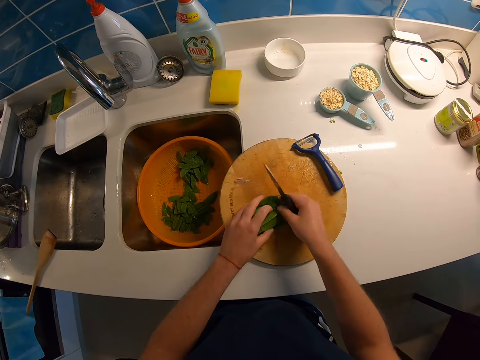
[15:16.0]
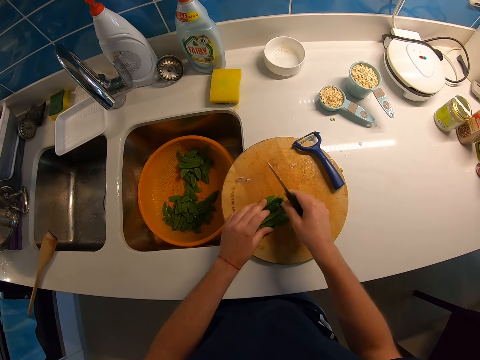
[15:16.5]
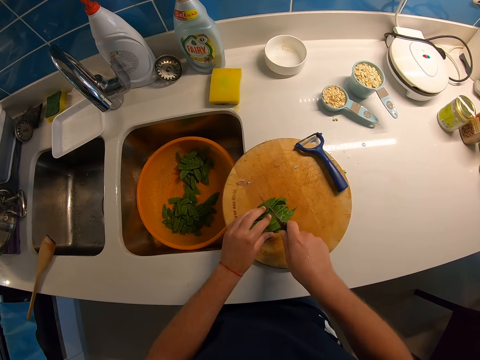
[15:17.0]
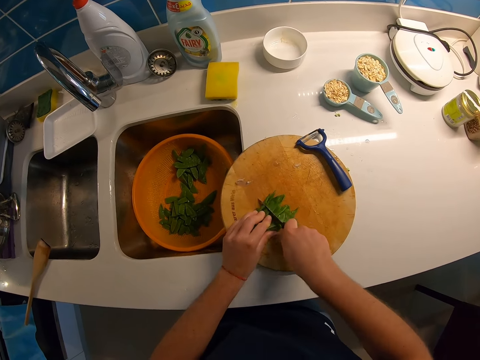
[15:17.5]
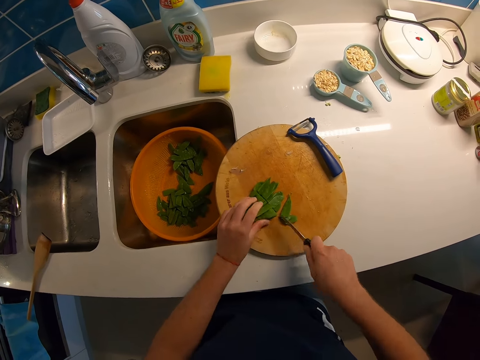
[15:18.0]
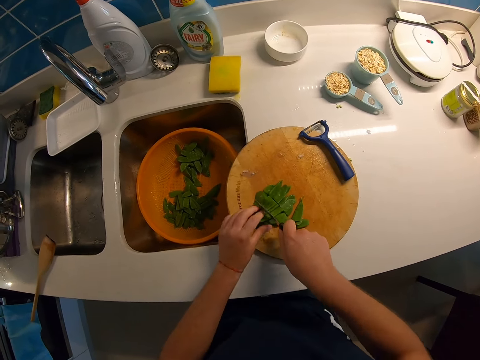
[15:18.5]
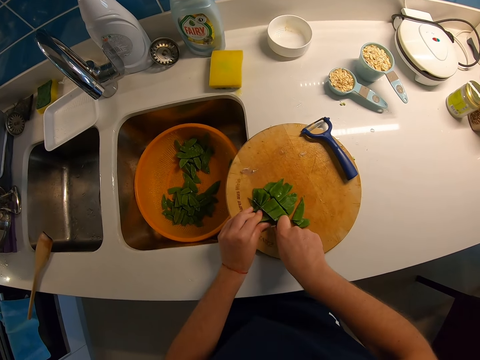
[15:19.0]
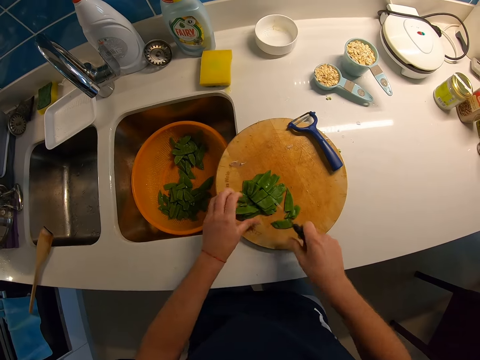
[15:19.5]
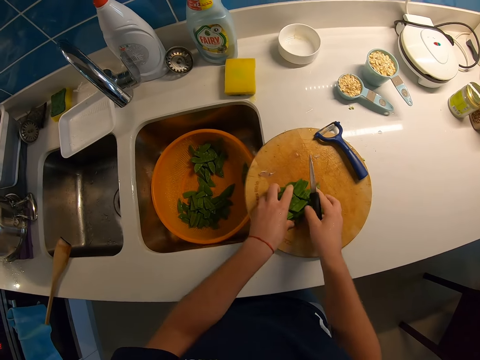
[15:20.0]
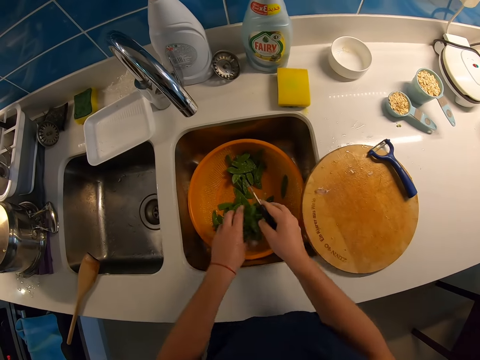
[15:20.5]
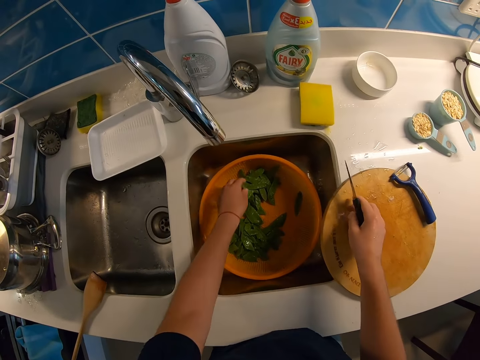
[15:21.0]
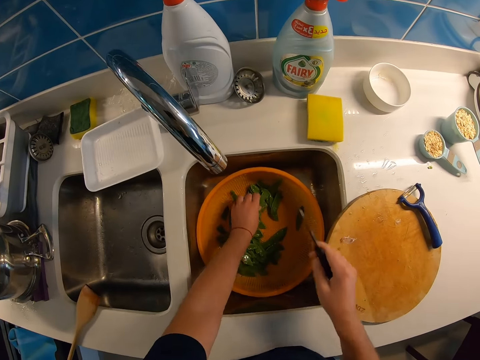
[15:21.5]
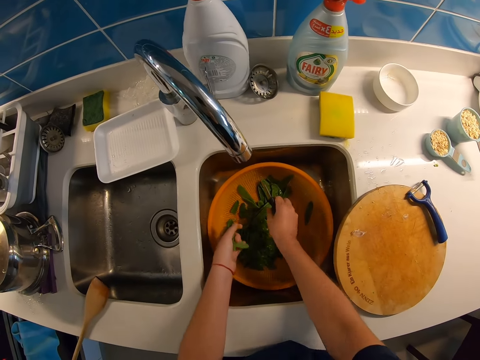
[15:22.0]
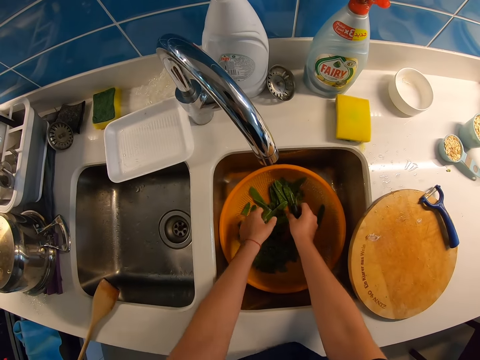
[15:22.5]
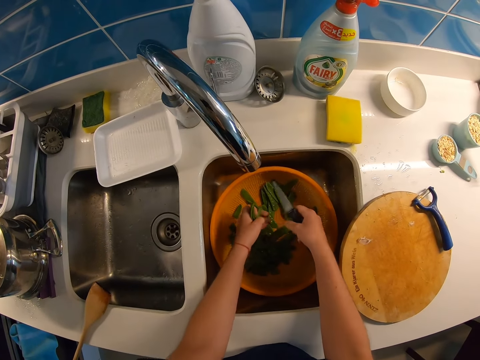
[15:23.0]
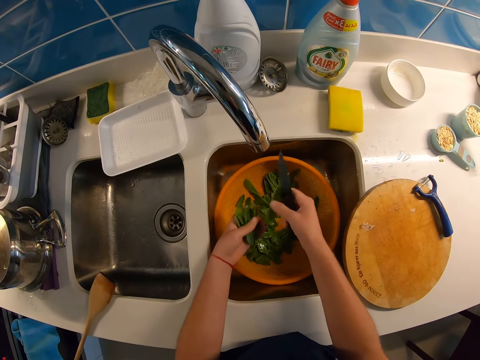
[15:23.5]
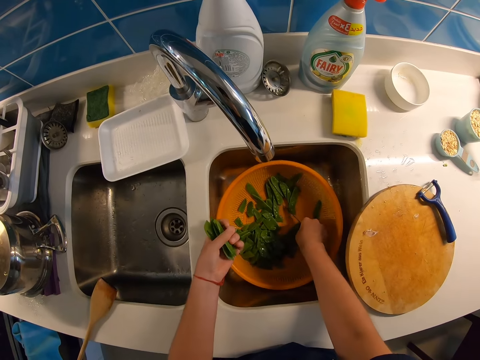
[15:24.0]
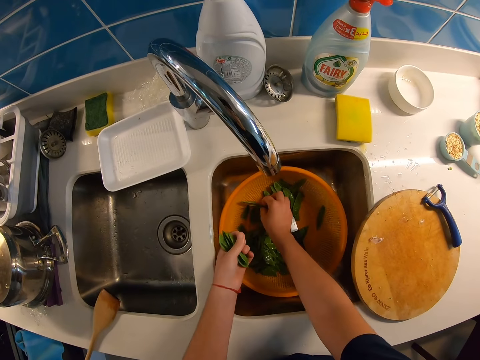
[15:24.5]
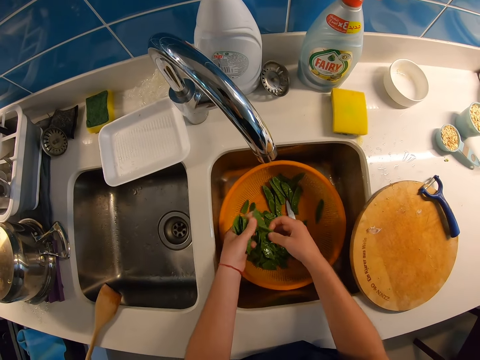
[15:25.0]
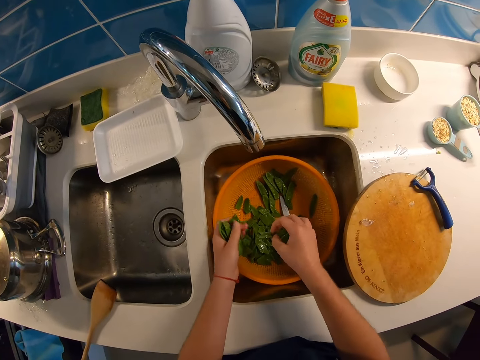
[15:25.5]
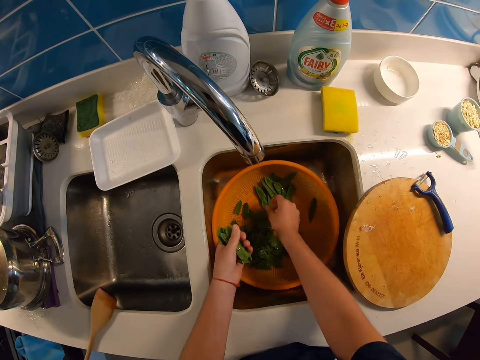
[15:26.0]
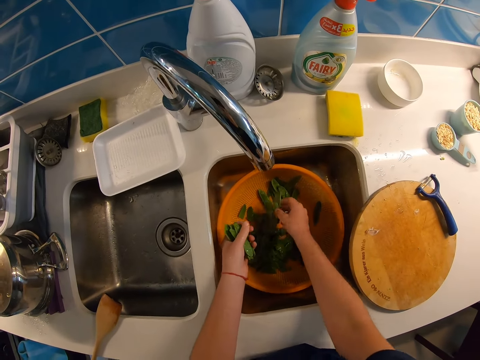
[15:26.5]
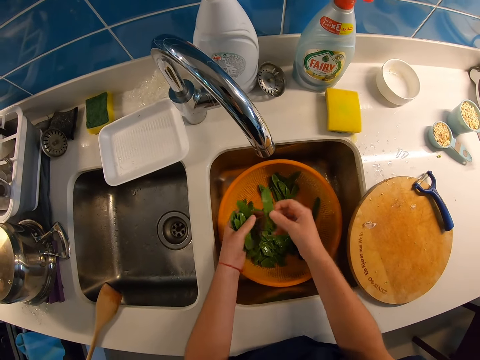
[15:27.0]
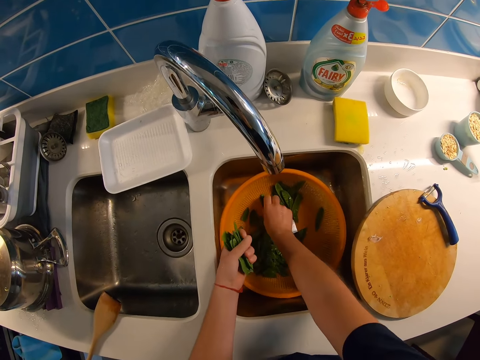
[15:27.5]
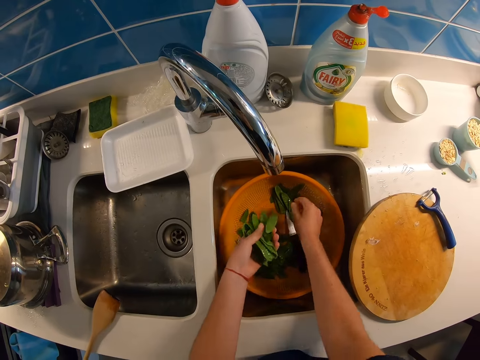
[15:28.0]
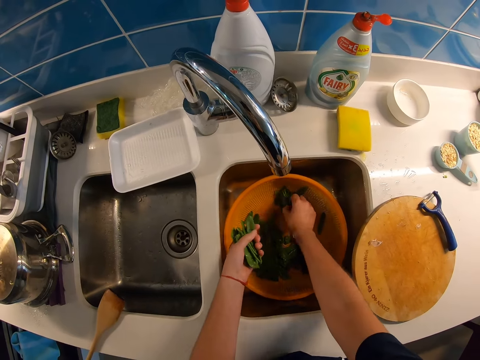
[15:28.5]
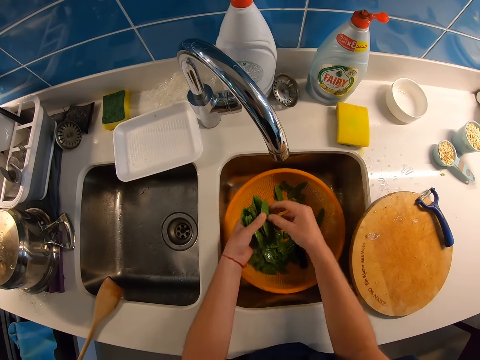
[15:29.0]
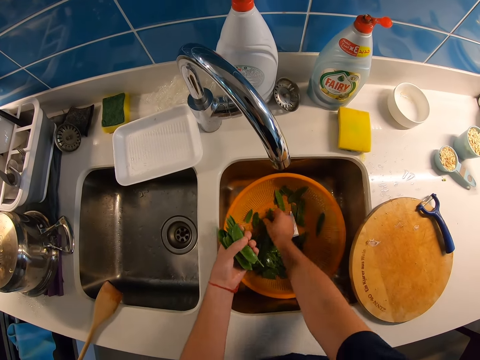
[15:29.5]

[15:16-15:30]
The camera wearer cuts the vegetables on the chopping board. They collect the vegetables from the chopping board. They move the pieces to the basin. They pick up the vegetable from the washing bowl. They drop the knife in the basin. They collect vegetables from the basin.

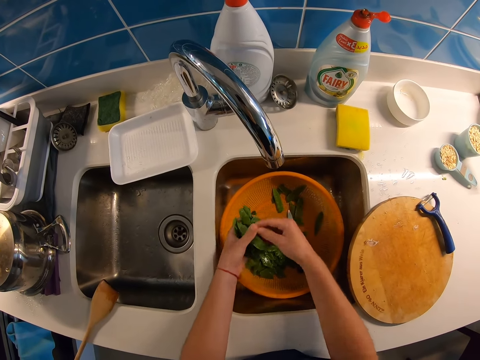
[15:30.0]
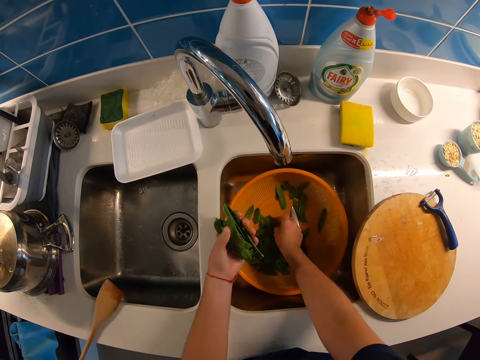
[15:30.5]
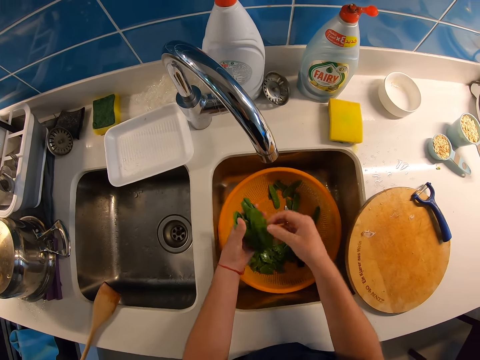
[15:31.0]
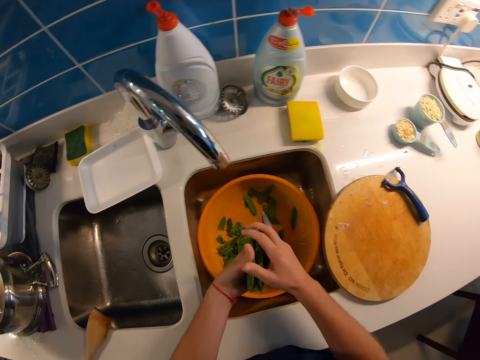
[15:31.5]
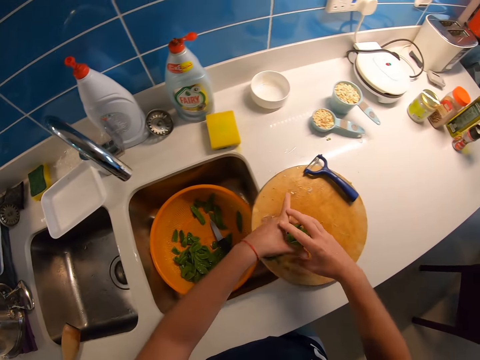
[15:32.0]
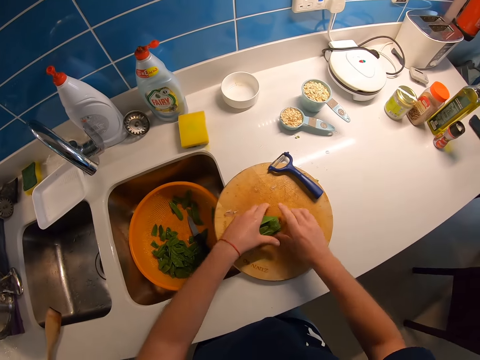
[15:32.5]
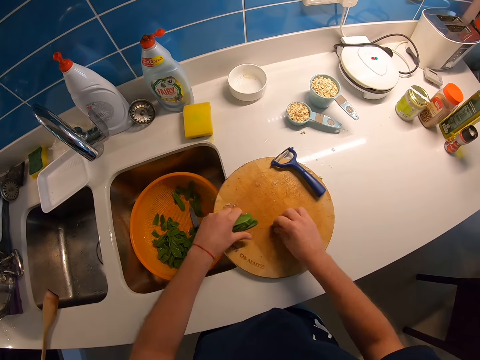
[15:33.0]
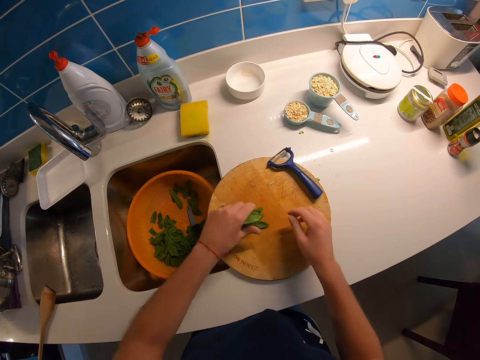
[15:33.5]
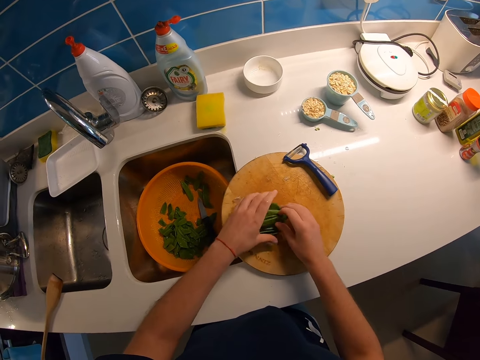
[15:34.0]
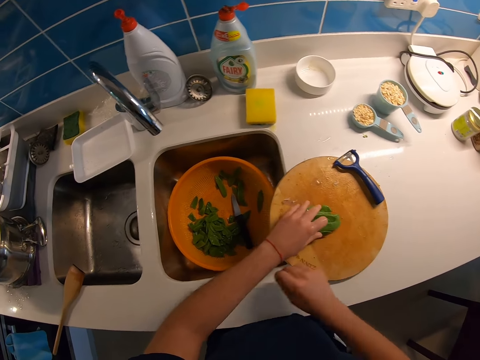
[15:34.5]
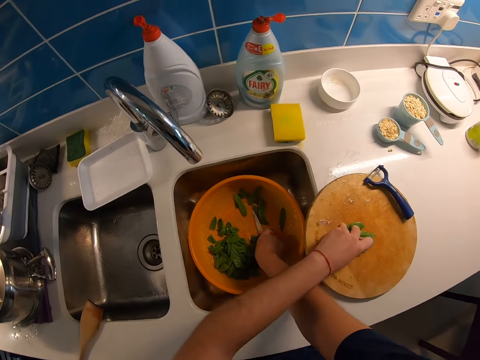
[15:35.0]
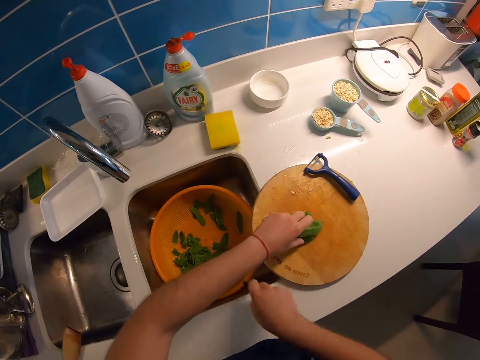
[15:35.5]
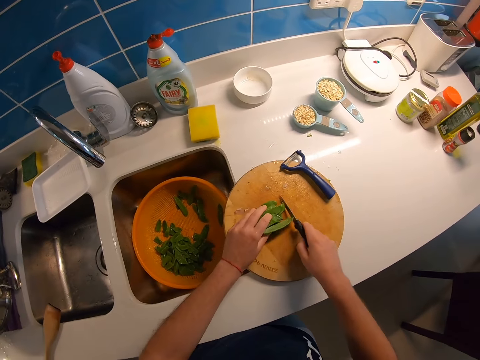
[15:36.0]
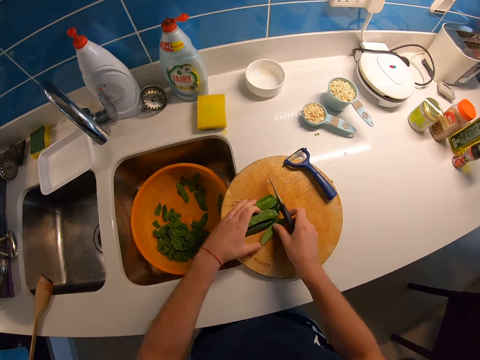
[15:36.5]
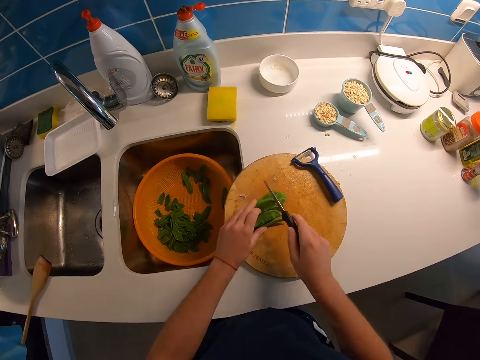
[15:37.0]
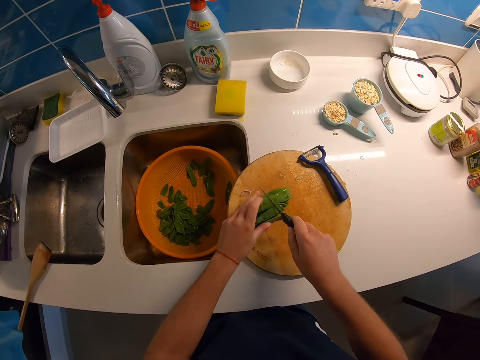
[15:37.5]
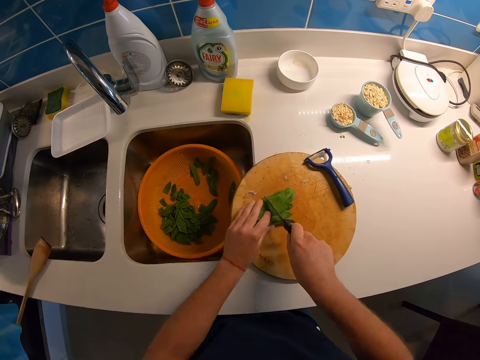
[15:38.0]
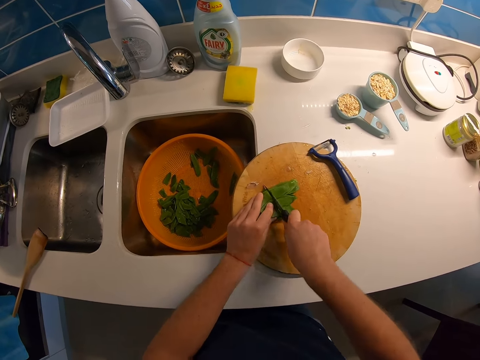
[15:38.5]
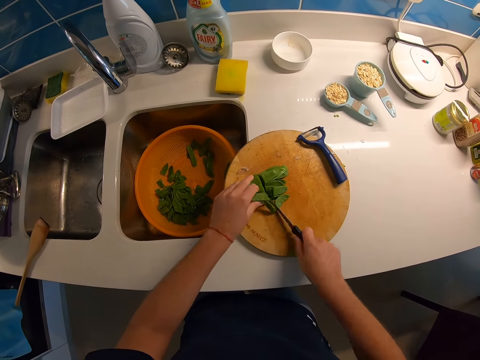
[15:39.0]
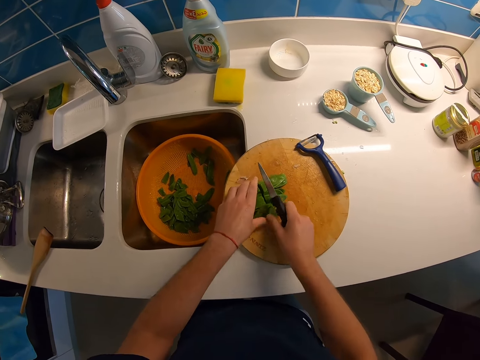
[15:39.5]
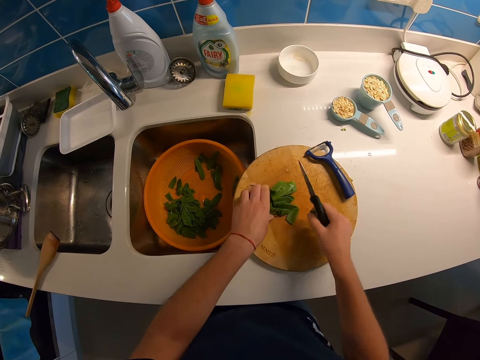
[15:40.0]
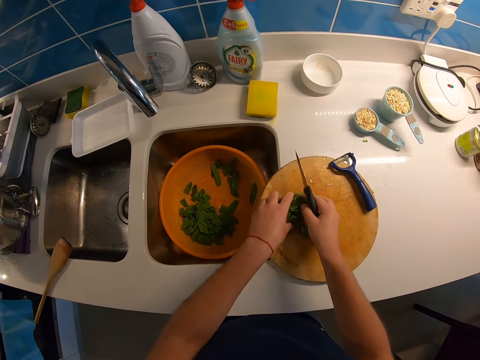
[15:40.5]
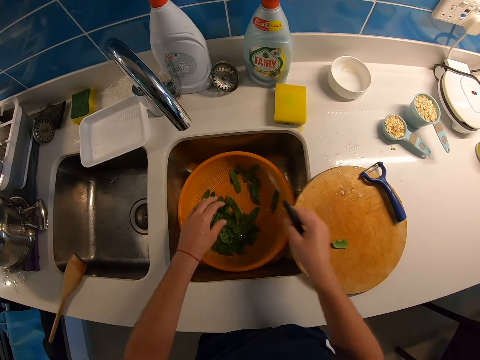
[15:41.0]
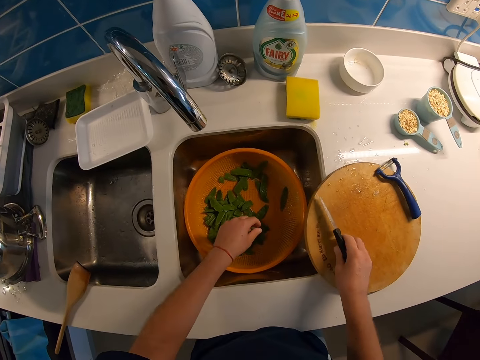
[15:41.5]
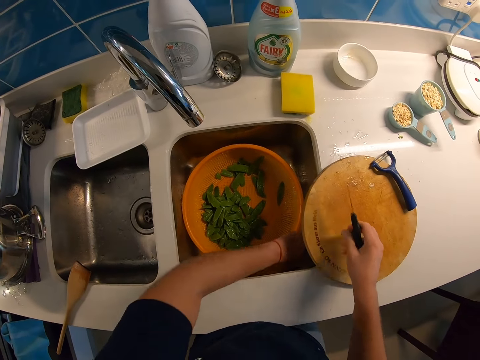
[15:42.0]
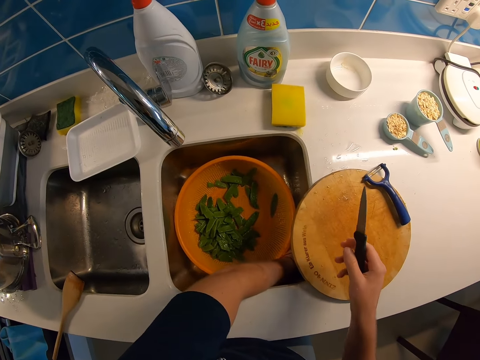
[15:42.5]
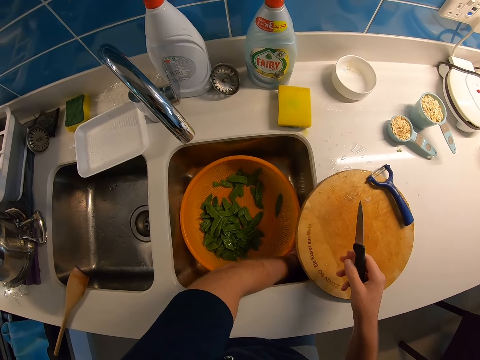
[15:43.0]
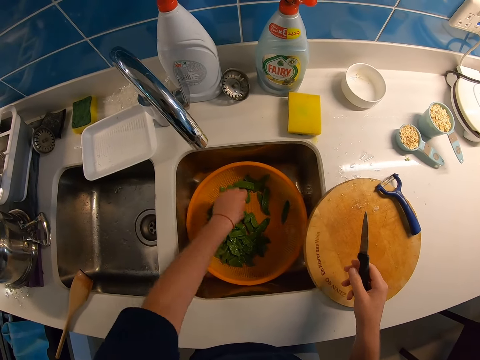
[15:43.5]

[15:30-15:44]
The camera wearer puts the vegetables on the board. They pick the knife from the basin. They cut the vegetables on the chopping board. They collect the vegetables from the chopping board. They move the pieces to the basin. They hold the piece on the board. They put a hand in the sink. They throw the piece to the basin.
